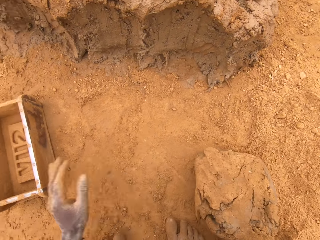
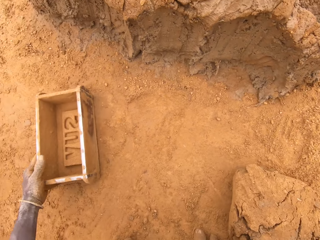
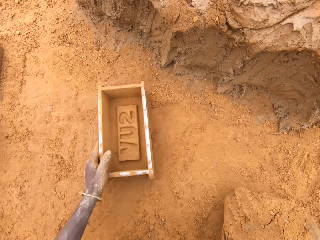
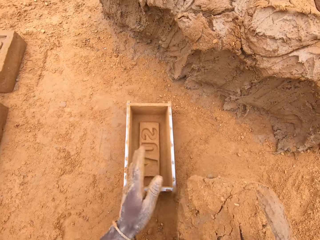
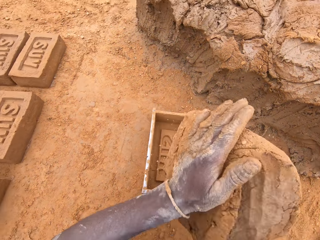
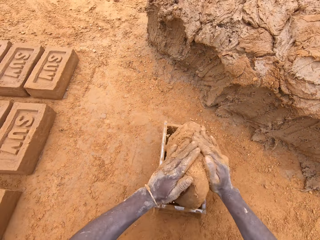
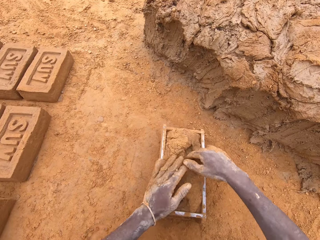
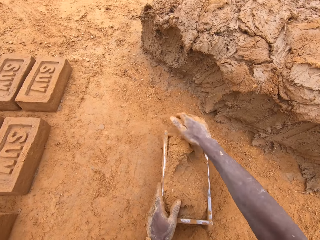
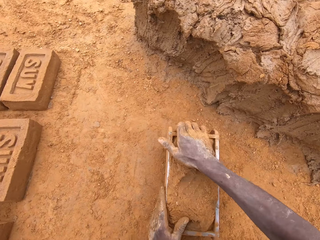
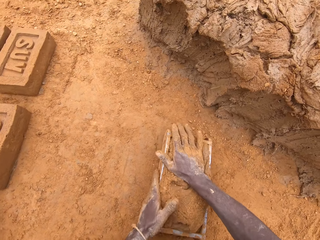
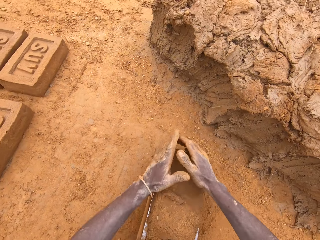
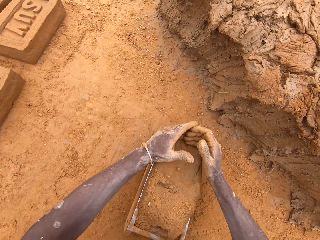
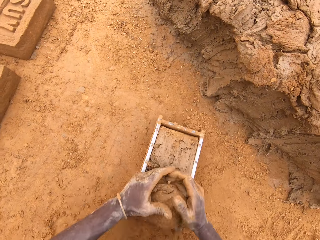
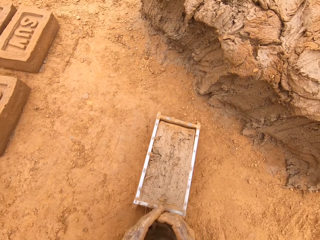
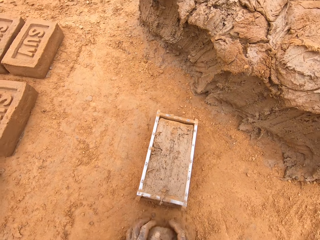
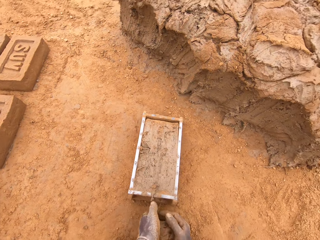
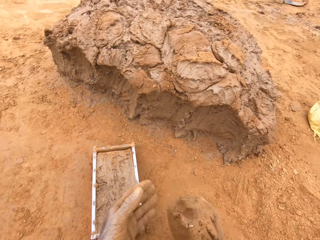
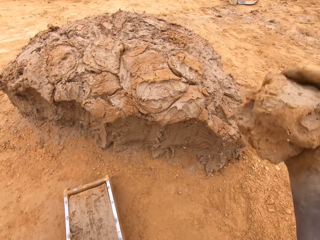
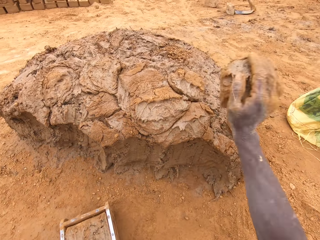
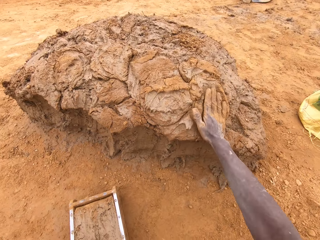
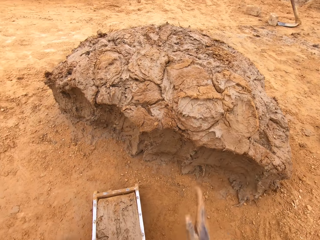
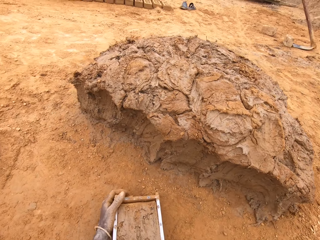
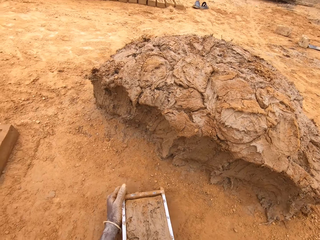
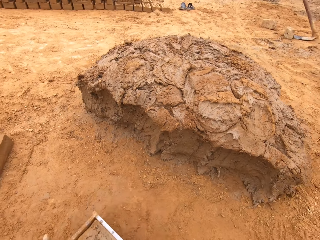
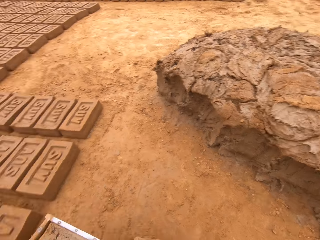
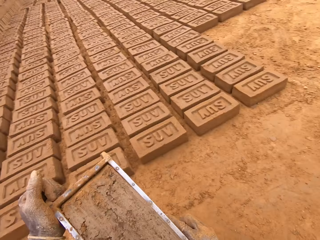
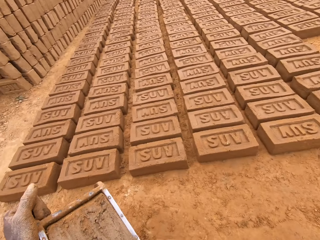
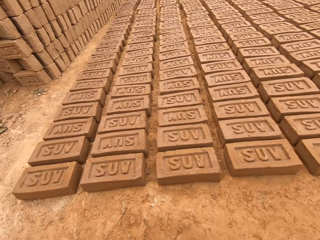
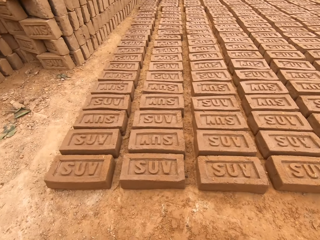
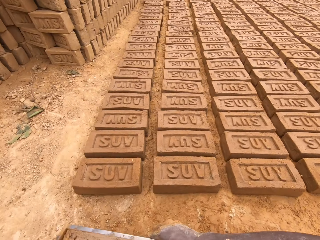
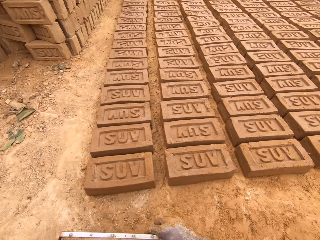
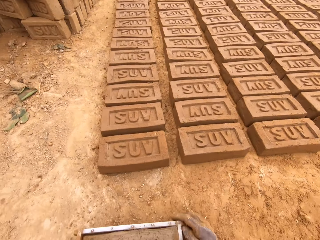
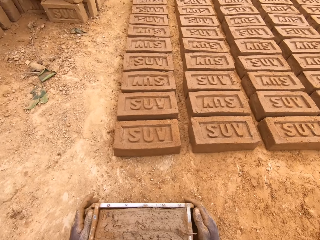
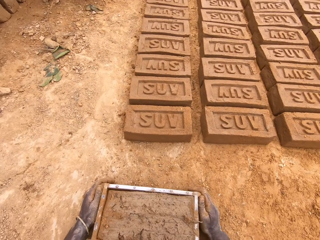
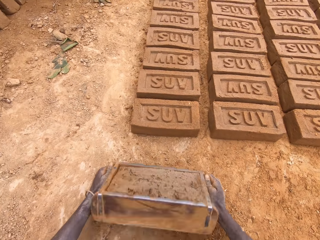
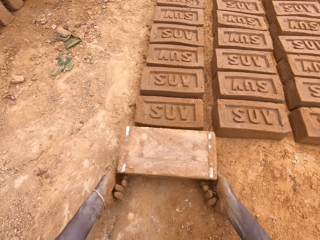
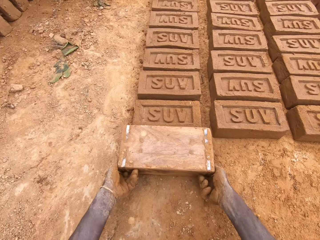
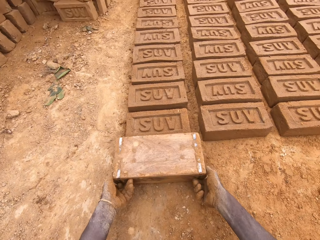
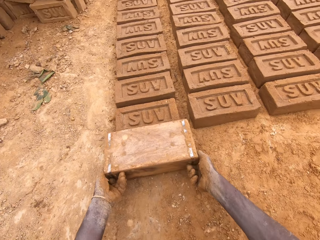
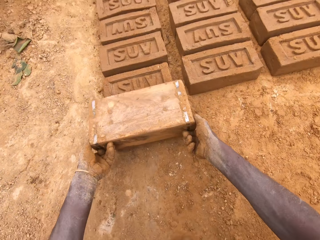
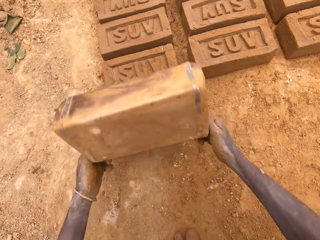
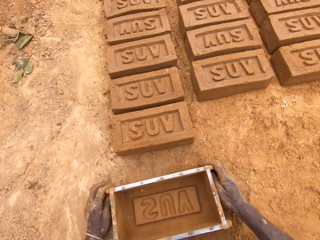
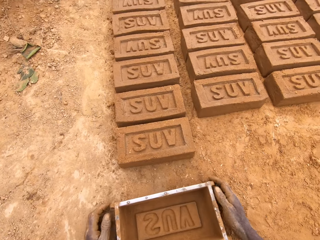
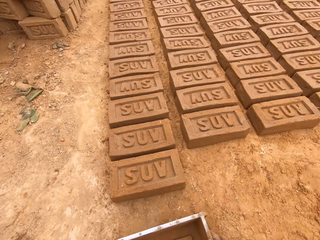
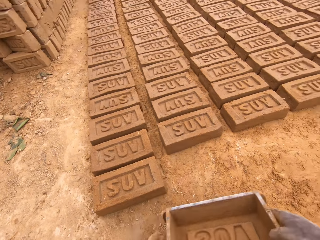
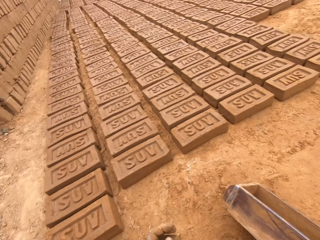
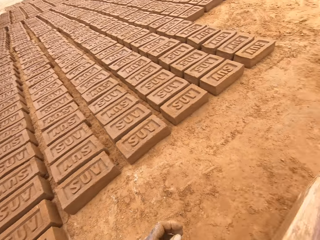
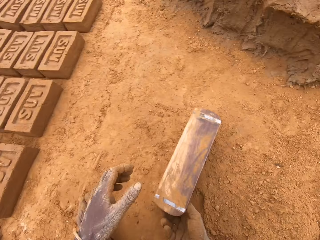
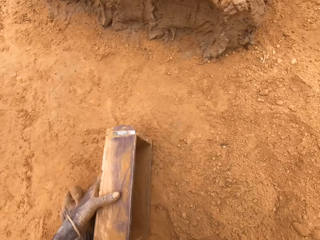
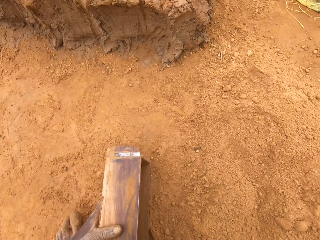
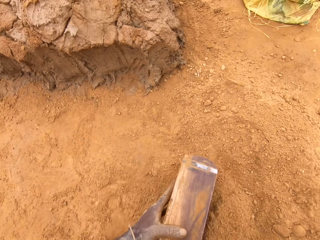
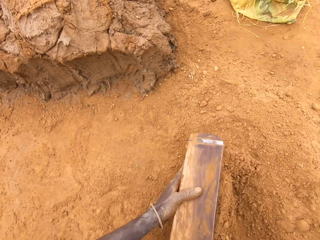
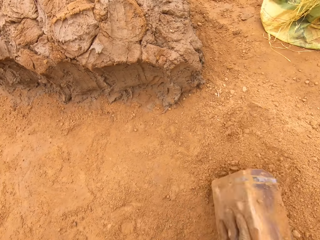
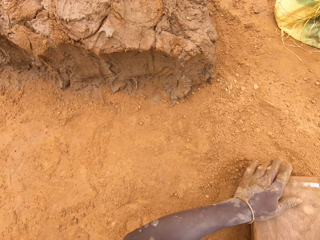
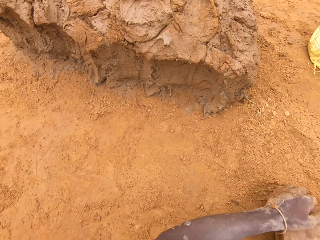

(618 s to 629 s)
The camera wearer picks up the brick mould. He puts the mud or clay in the brick mould. He presses the clay. He levels the clay in the box. He scoops the excess mud. He throws the excess mud on the other mud. He heaps the clay. He picks up the brick mould and moves the box. He pours the mud on the ground. He places the brick mould on the ground. He puts soil in the brick mould.

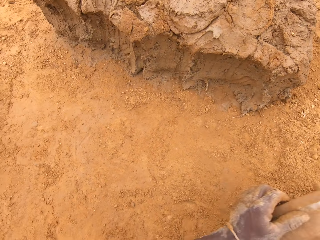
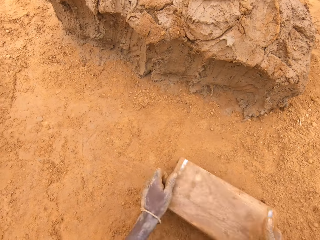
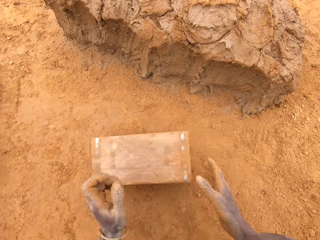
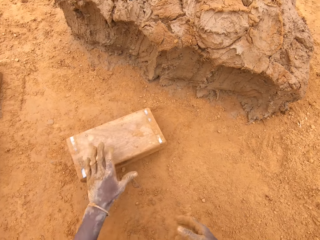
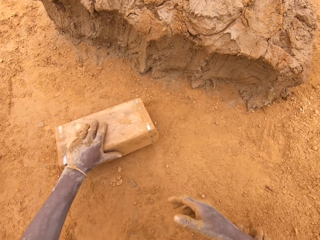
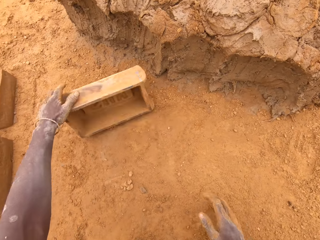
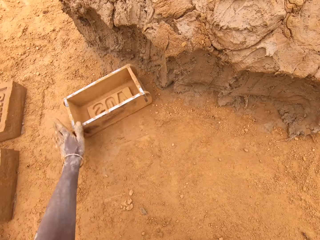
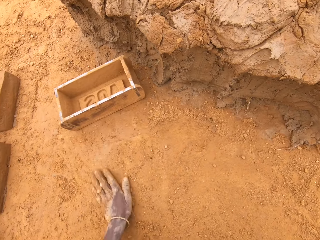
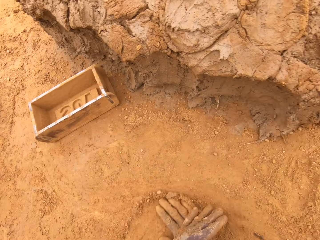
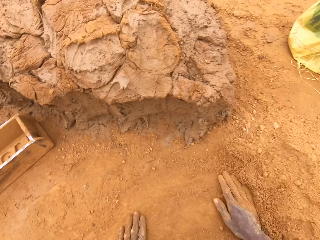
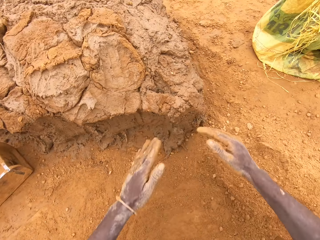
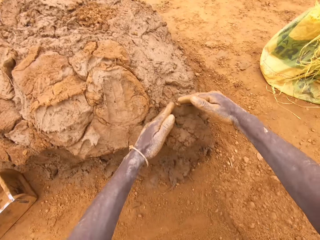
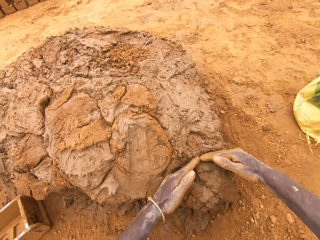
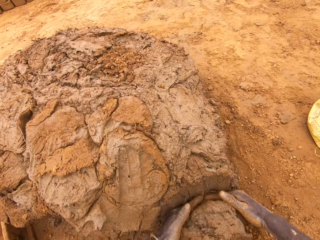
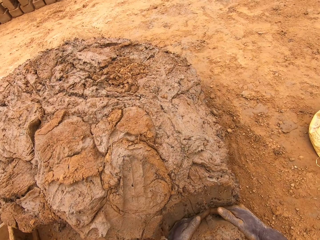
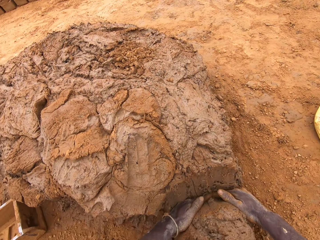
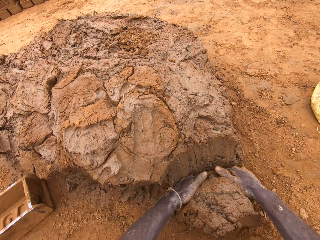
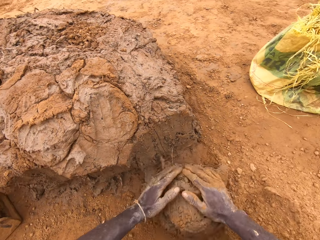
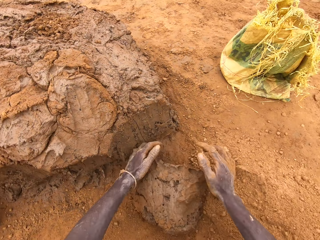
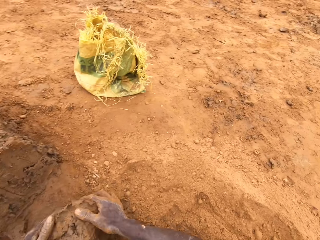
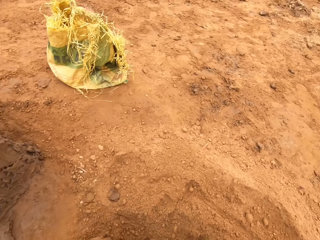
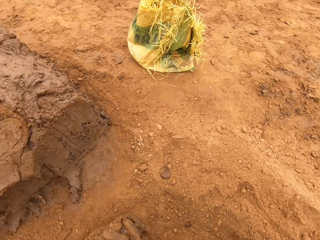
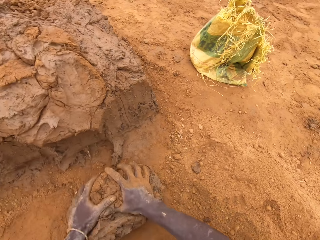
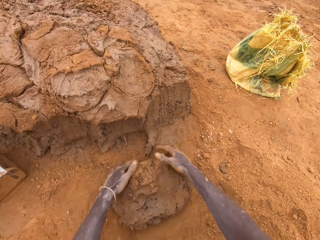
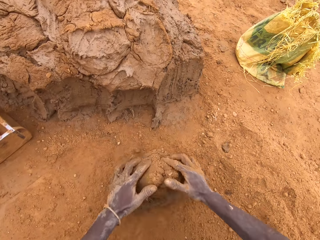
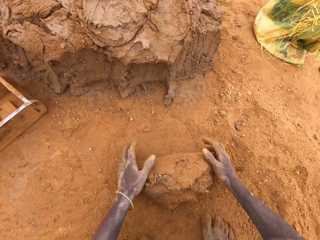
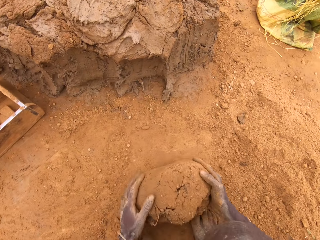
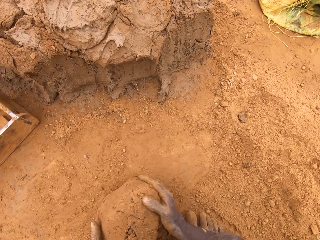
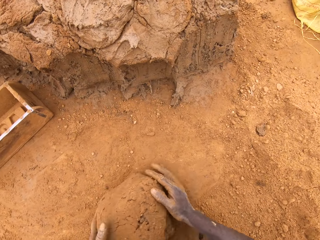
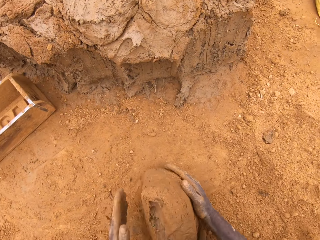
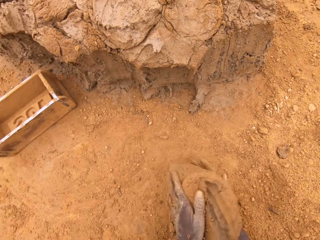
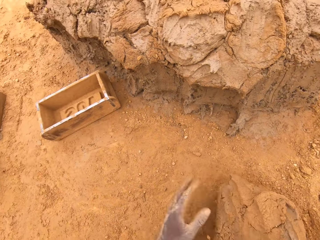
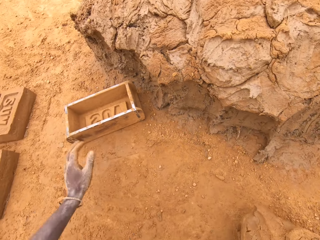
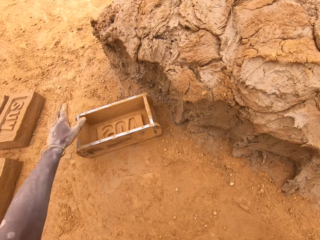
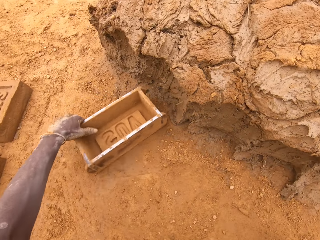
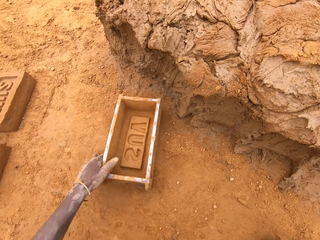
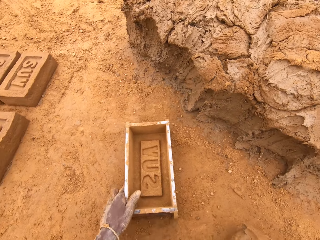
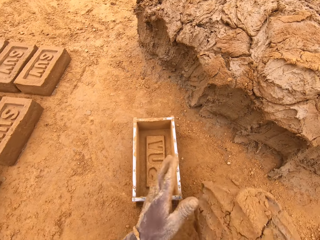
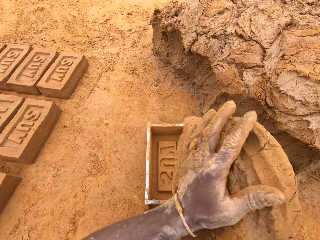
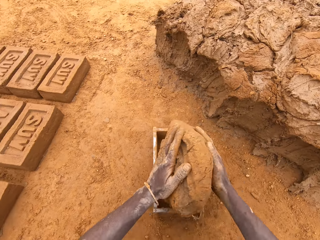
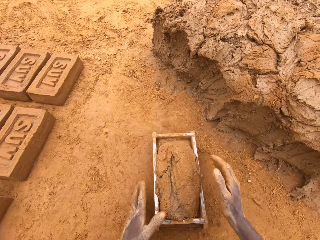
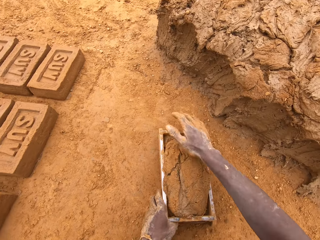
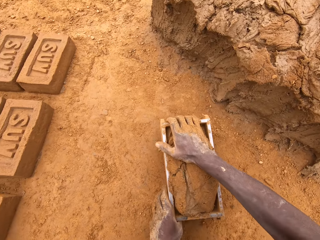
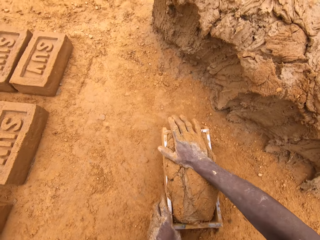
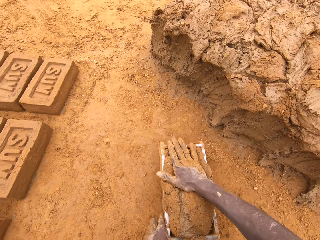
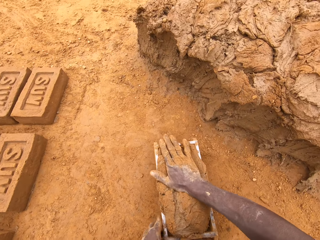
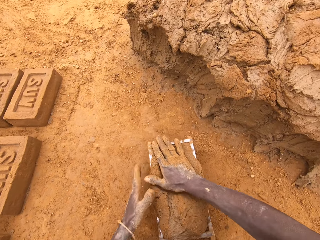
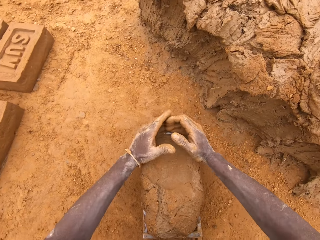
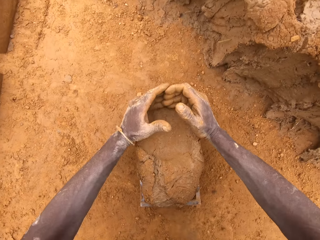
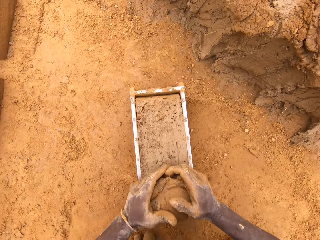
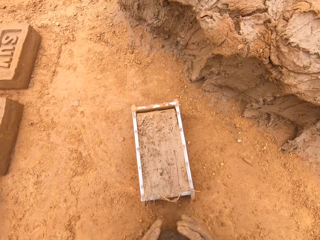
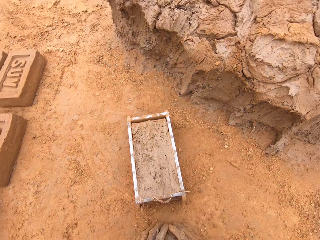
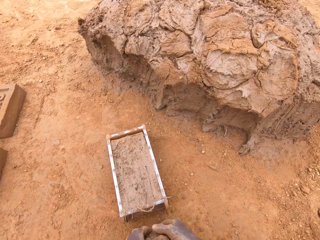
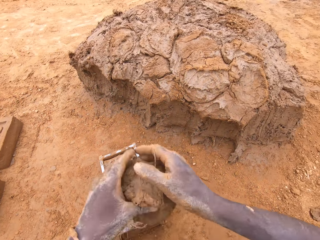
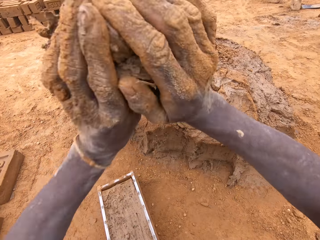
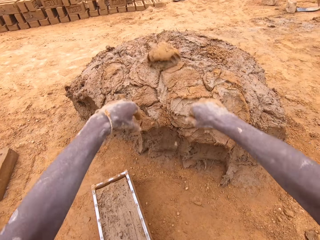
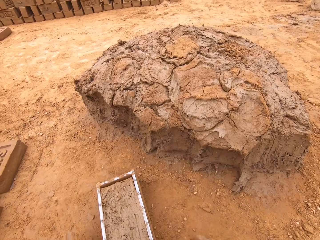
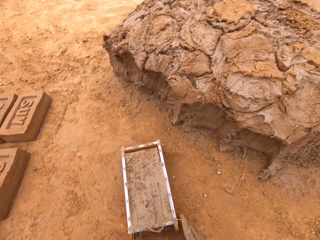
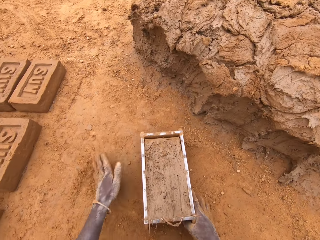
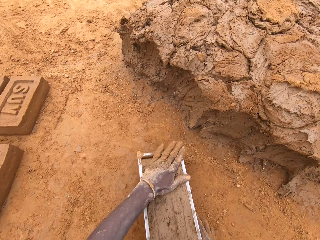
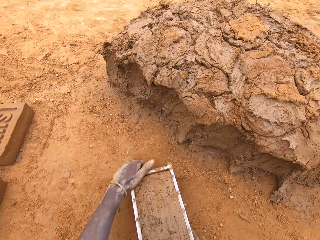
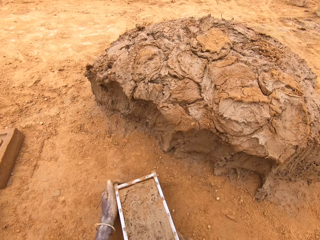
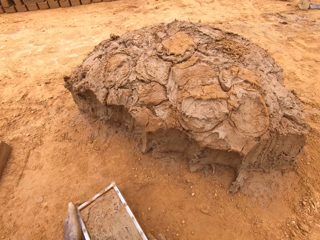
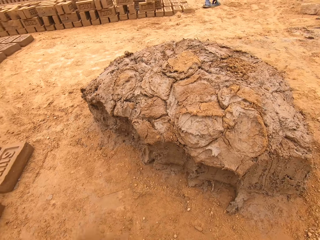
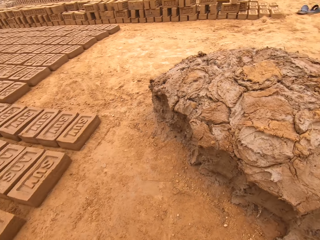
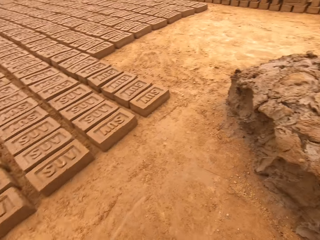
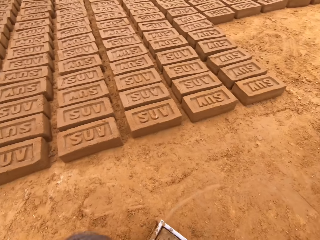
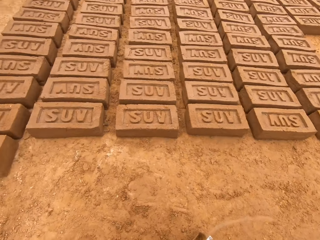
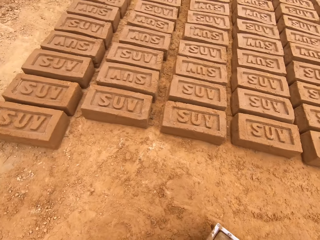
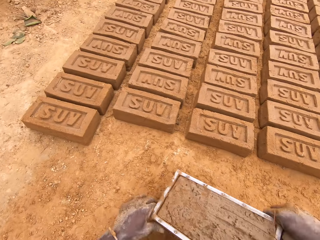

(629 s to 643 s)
The camera wearer moves the box in the soil. He pours the soil from the brick mould. He moves the box. He rubs his hand on the soil. He scoops clay or mud with his hands. He rolls the mud on the ground. He talks to a man. The camera wearer moulds the clay. He picks up the brick mould and moves the box. He puts the mud in the brick mould. He presses the clay. He scoops the excess mud. He levels the clay. He throws the mud on the other mud. He heaps the clay. He picks up the brick mould and moves the box.
